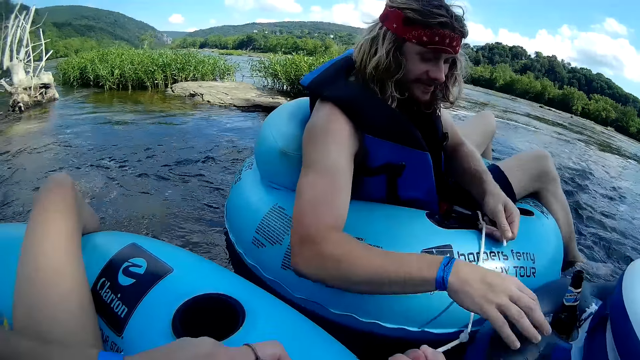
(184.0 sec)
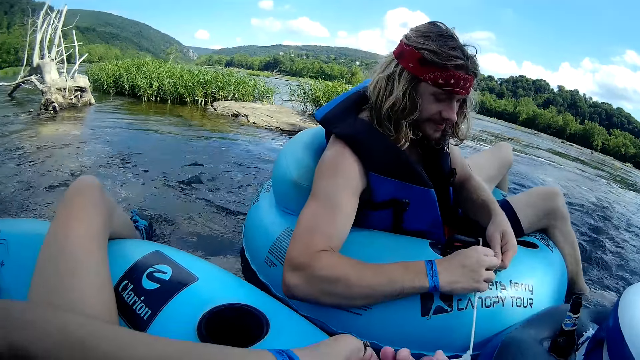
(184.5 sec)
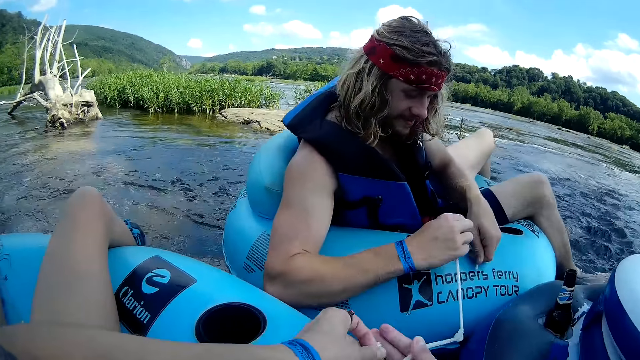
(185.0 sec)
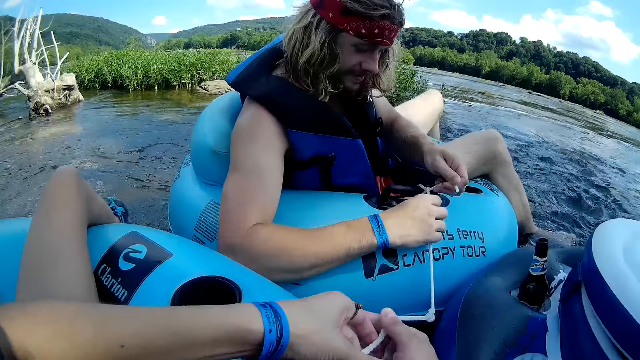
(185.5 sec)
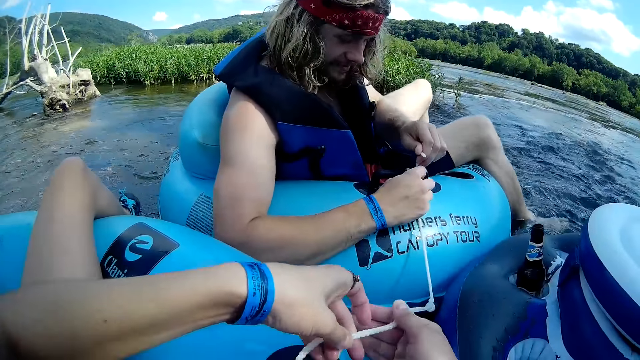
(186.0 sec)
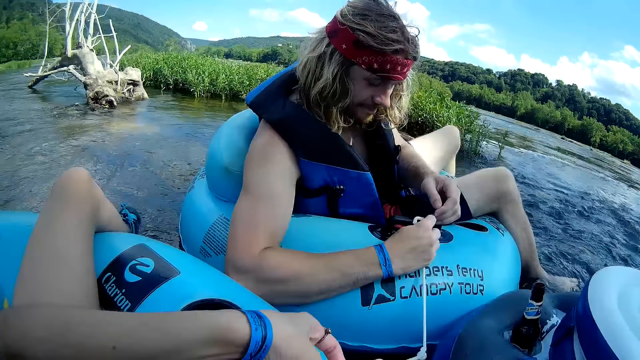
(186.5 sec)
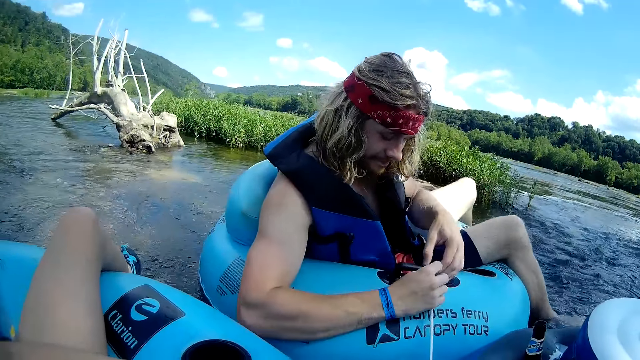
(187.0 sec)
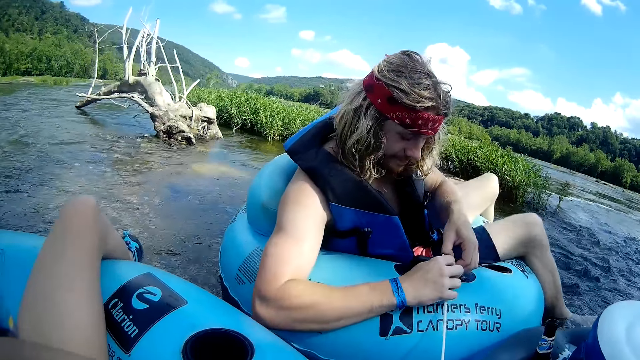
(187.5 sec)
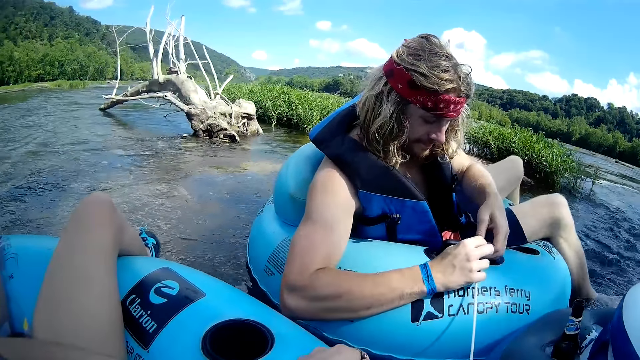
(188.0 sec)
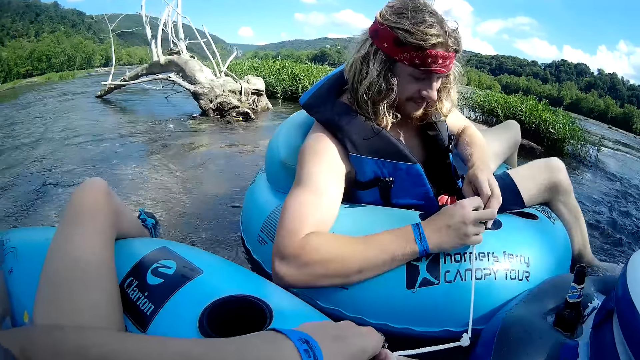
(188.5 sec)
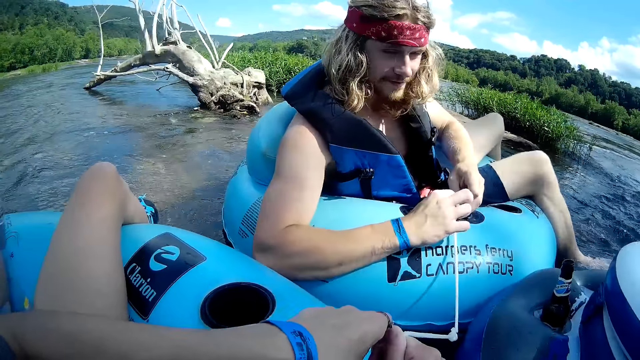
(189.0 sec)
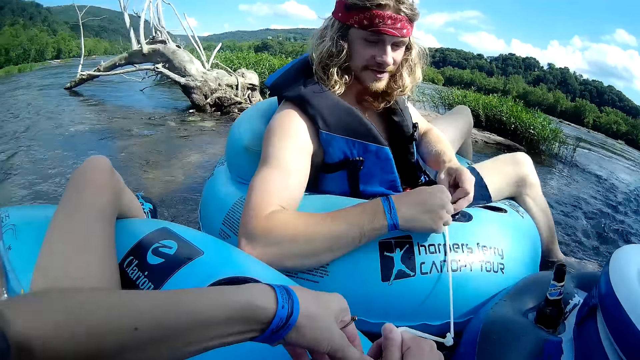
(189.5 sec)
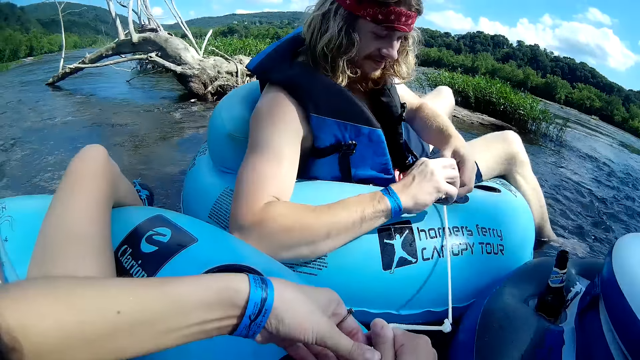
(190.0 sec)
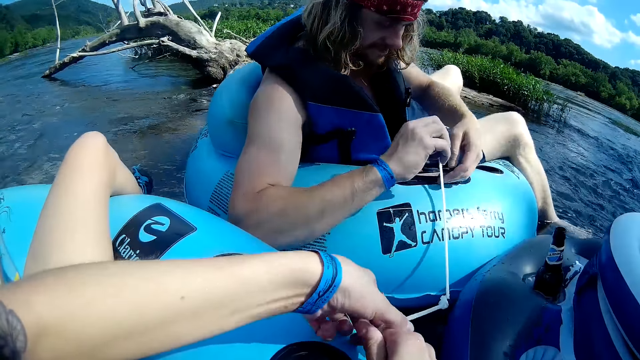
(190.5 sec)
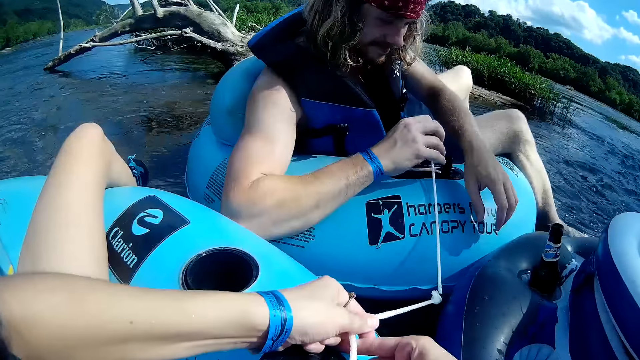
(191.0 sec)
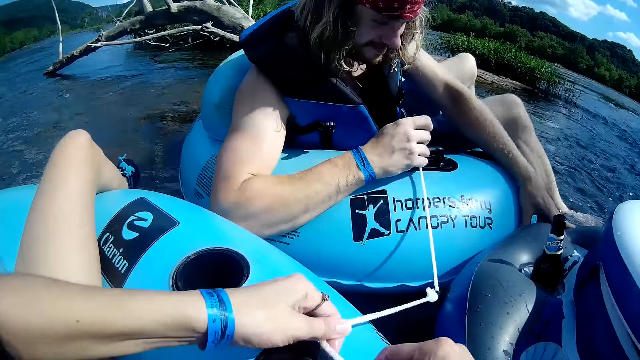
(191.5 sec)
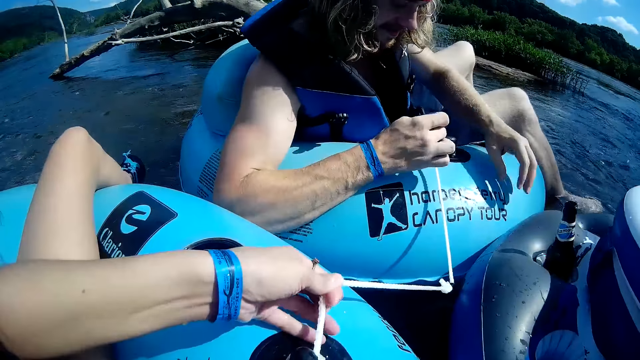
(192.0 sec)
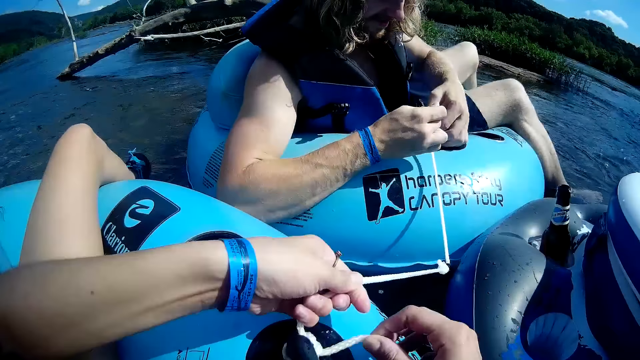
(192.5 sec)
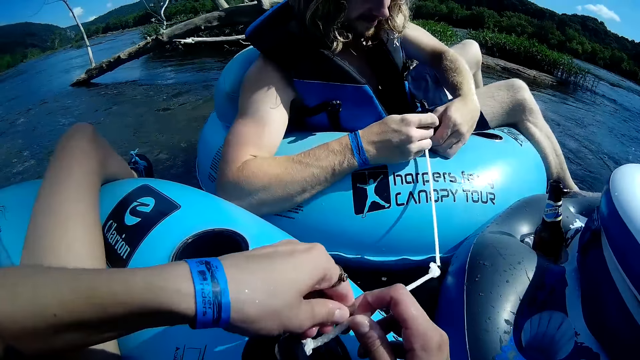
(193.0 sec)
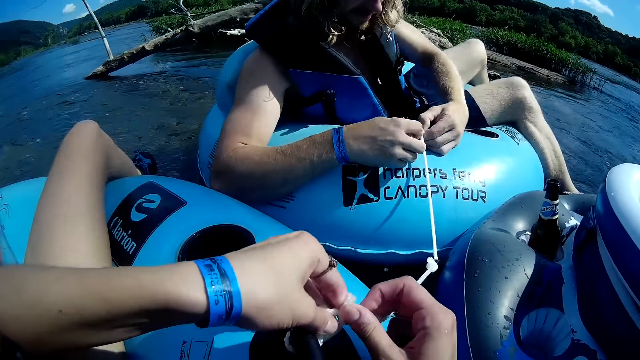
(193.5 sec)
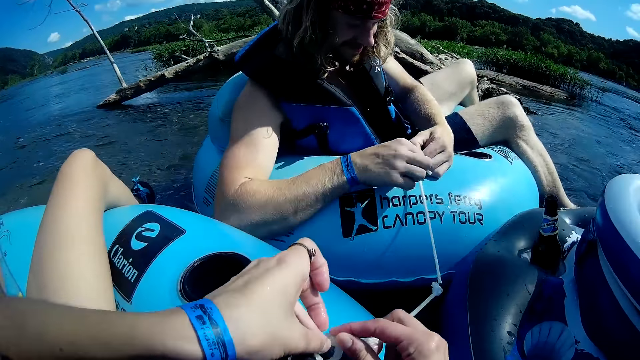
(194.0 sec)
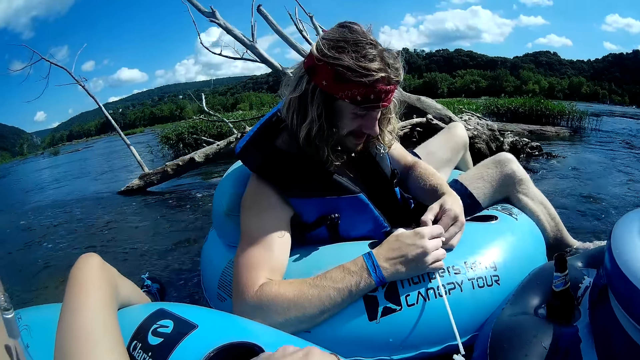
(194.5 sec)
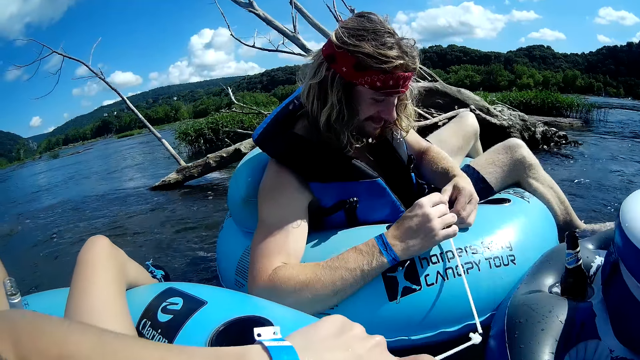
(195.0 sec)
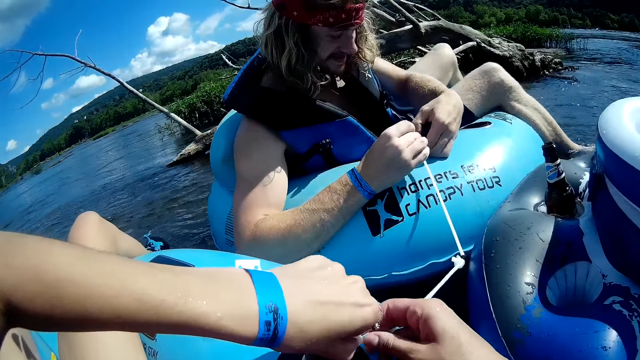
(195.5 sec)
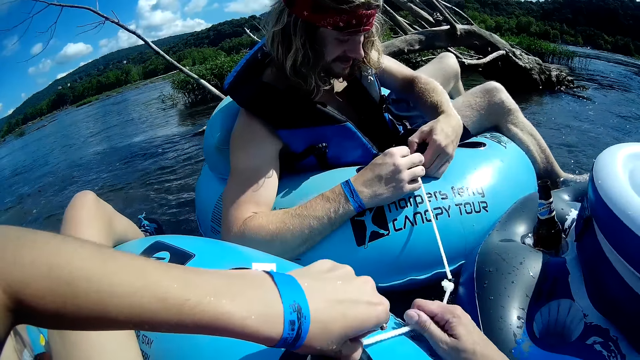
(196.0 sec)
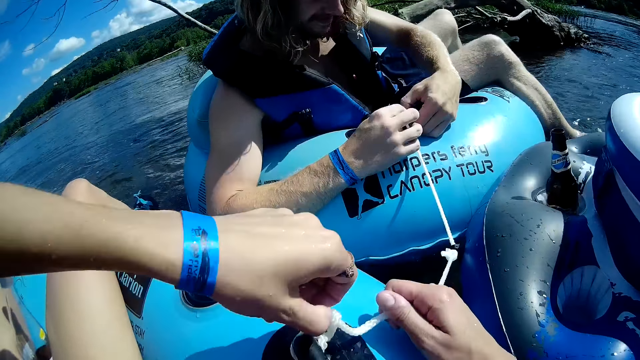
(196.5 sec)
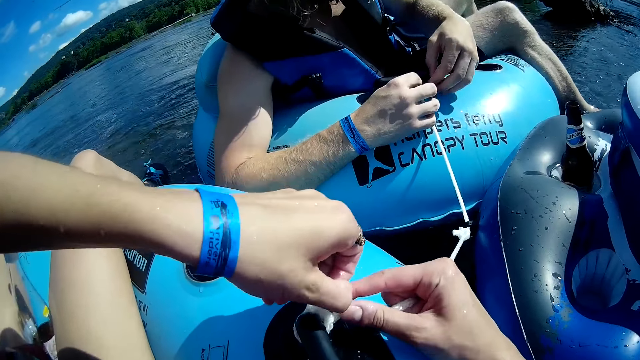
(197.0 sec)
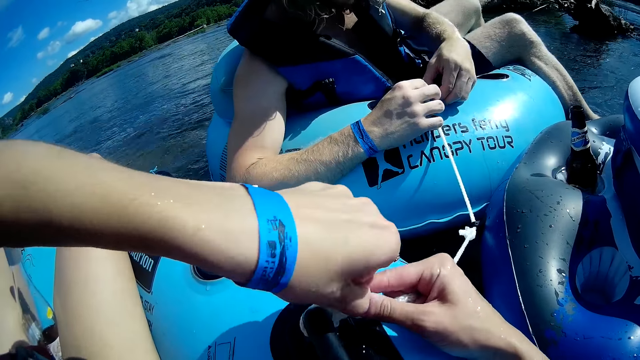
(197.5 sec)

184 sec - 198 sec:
The camera wearer ties the rope of the river tube of a man close to hers. The man talks to the camera wearer. The camera wearer ties the rope on the floater with the man.

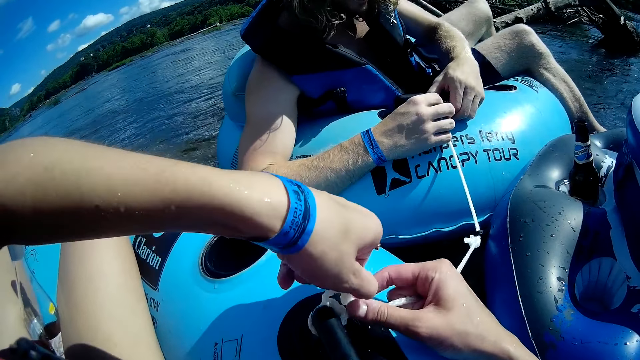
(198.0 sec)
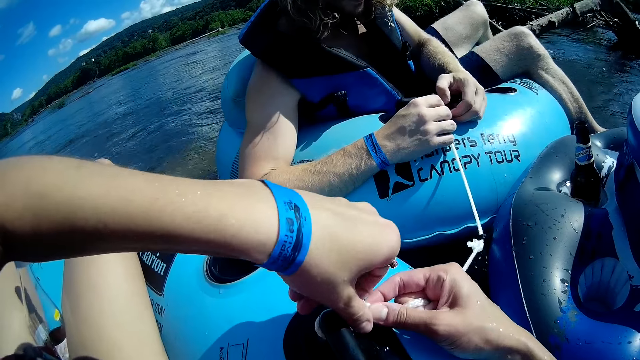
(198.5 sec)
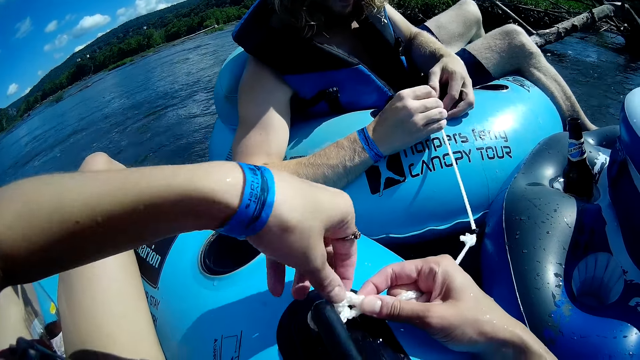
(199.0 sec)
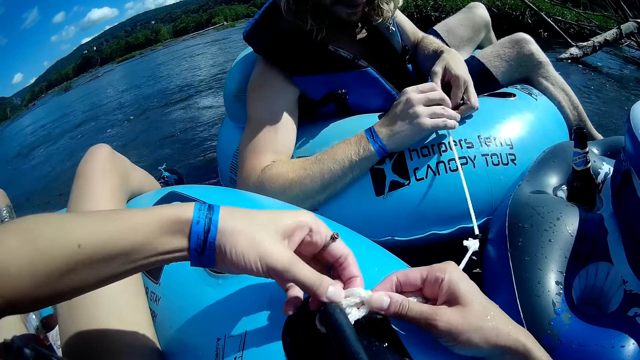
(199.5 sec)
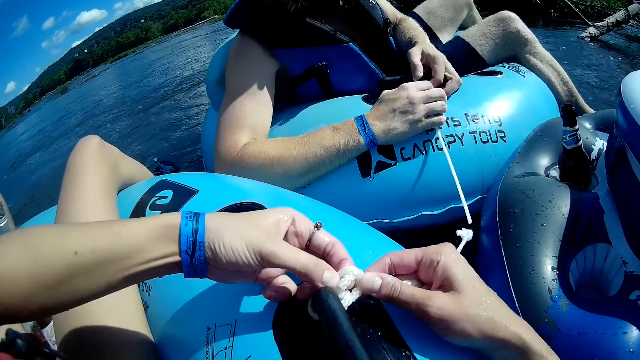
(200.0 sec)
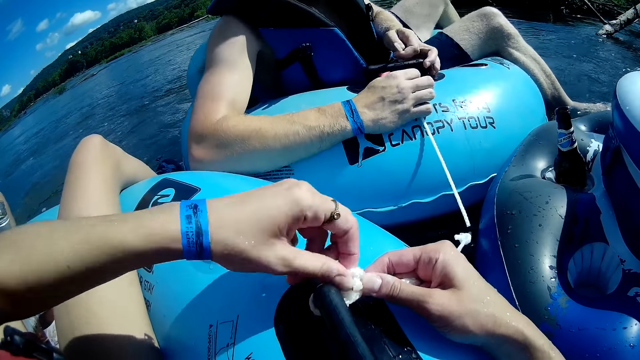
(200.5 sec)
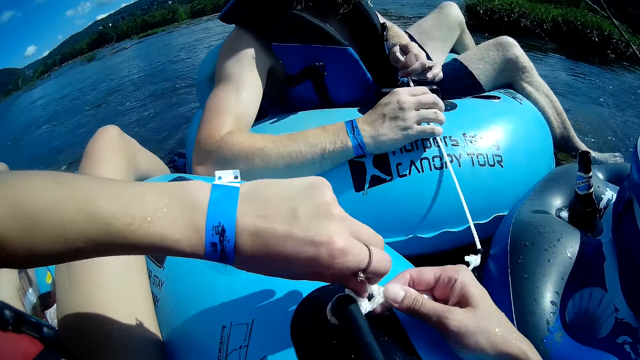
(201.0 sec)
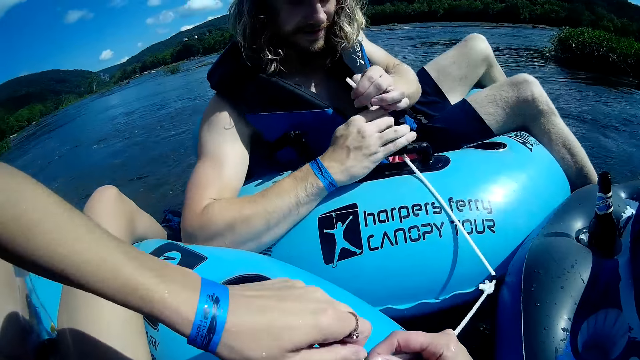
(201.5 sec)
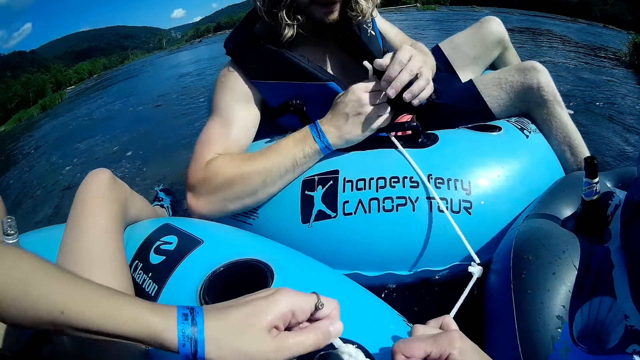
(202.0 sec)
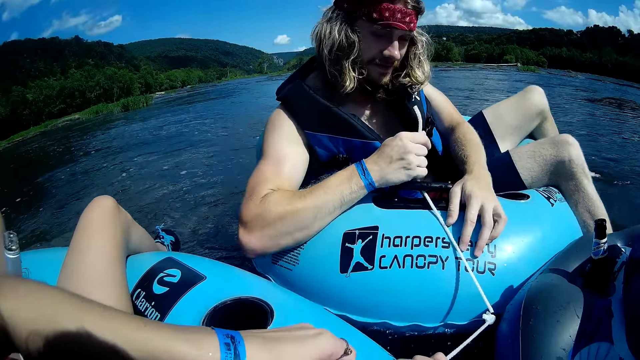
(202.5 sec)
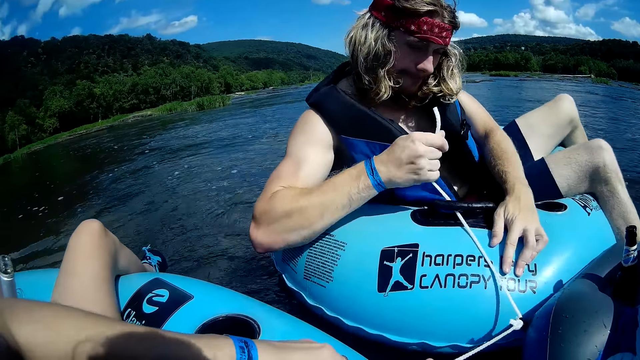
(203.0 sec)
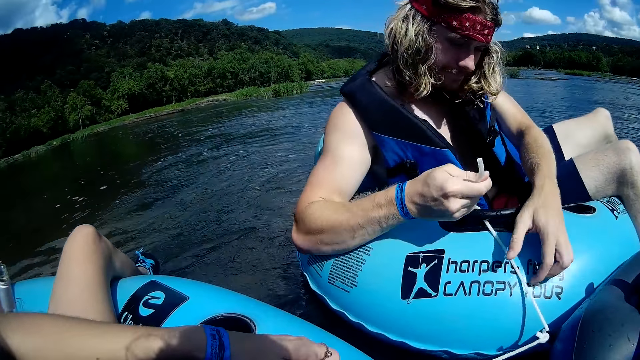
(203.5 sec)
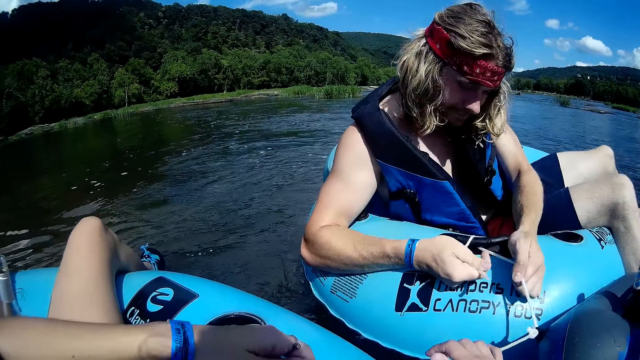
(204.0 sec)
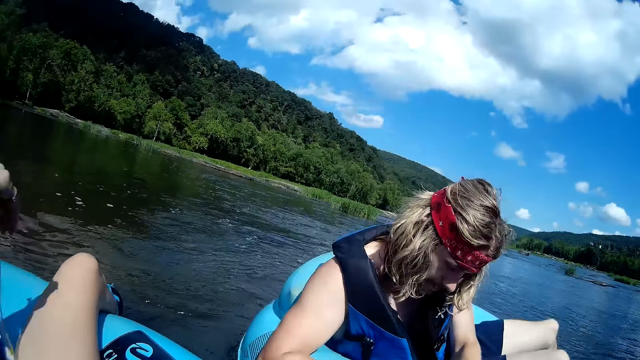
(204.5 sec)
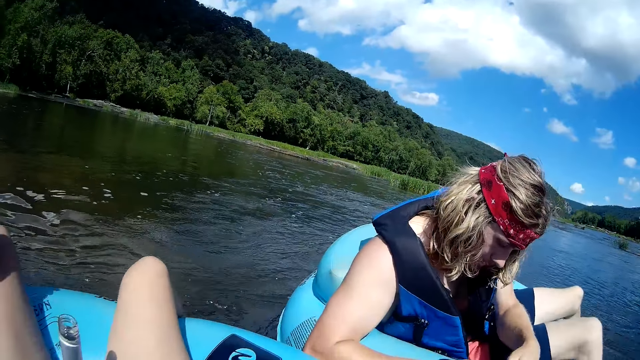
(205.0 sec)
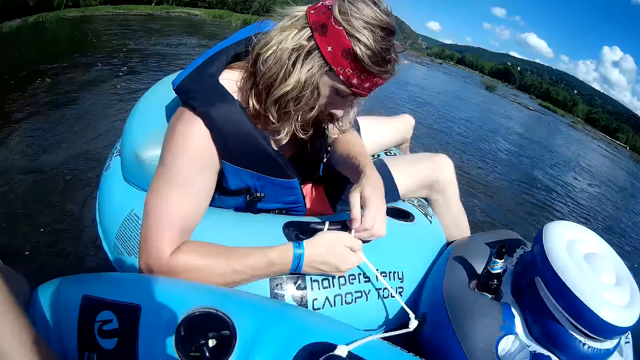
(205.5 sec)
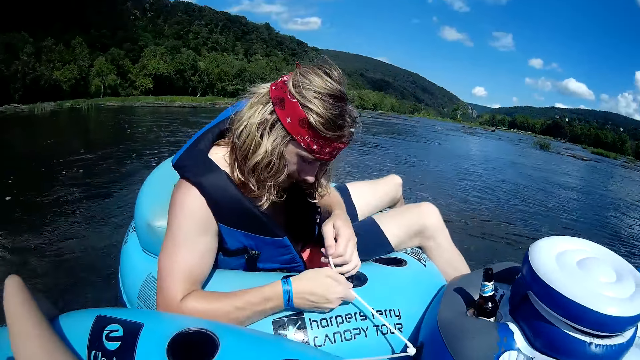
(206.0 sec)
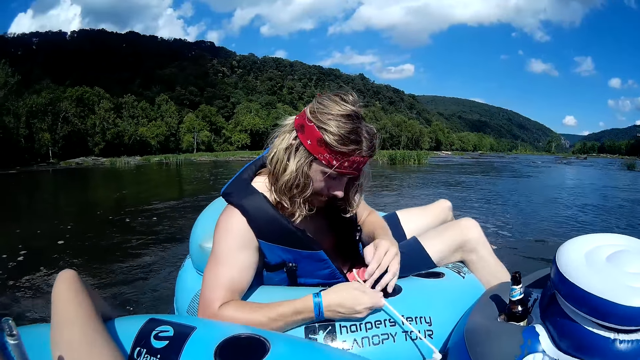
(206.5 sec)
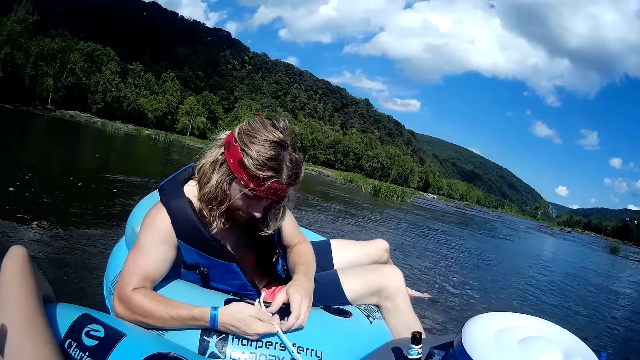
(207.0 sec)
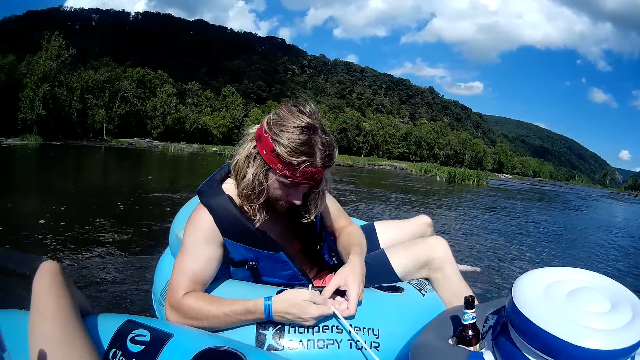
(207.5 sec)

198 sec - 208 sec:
The camera wearer talks to a man. The man ties the rope.
